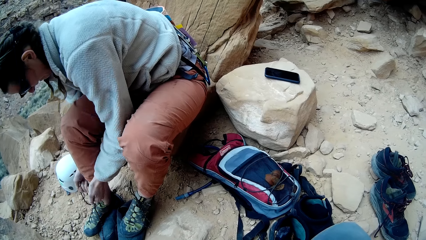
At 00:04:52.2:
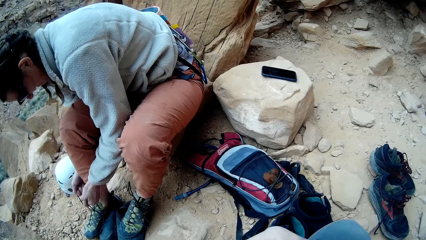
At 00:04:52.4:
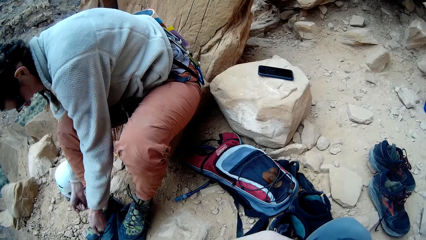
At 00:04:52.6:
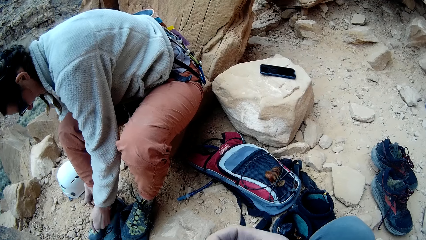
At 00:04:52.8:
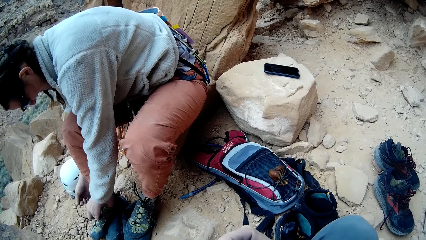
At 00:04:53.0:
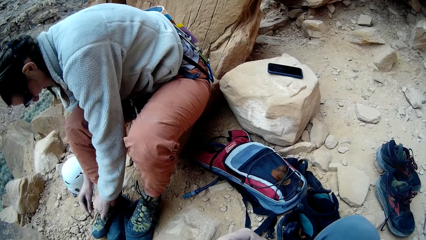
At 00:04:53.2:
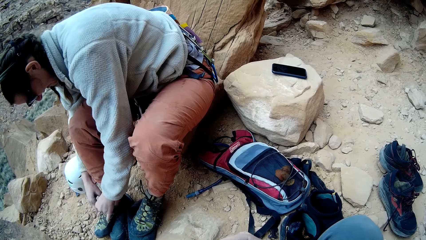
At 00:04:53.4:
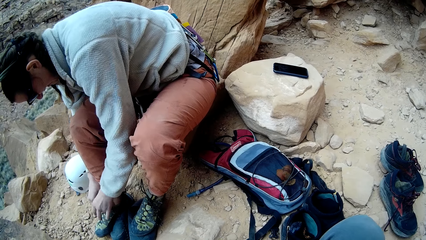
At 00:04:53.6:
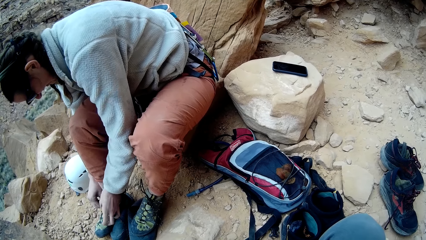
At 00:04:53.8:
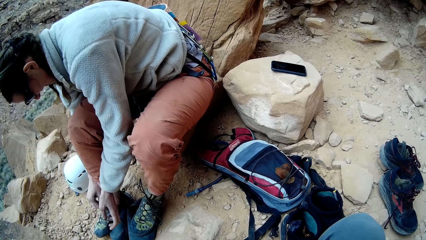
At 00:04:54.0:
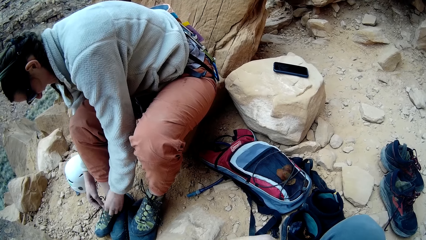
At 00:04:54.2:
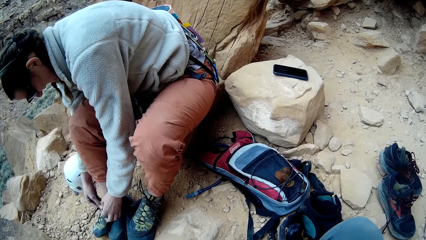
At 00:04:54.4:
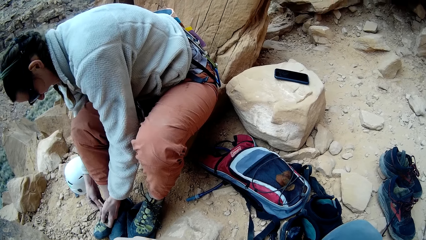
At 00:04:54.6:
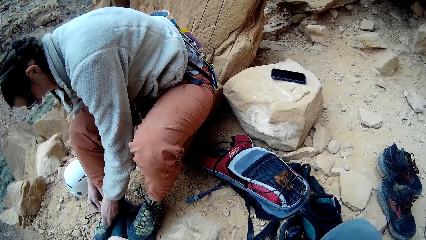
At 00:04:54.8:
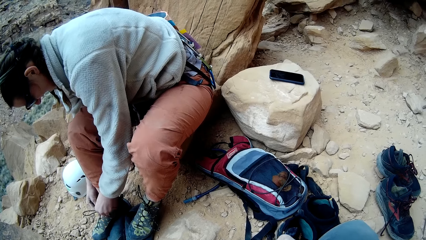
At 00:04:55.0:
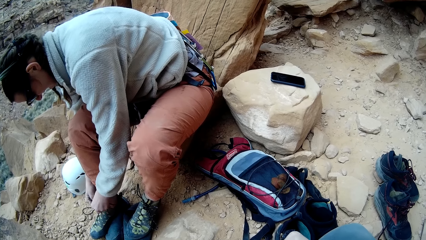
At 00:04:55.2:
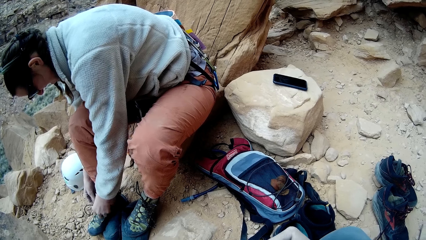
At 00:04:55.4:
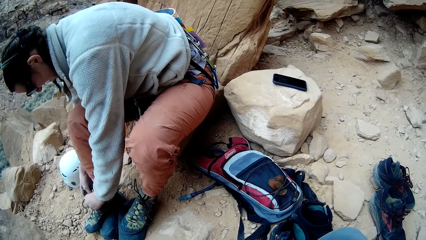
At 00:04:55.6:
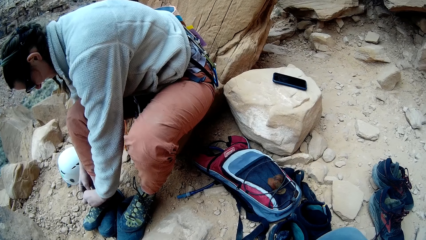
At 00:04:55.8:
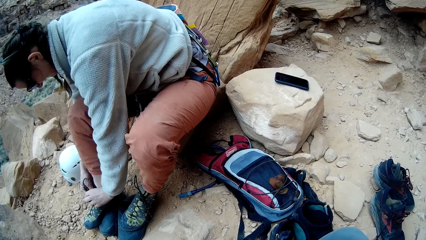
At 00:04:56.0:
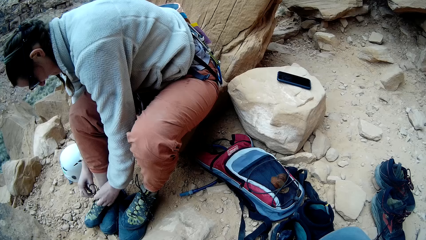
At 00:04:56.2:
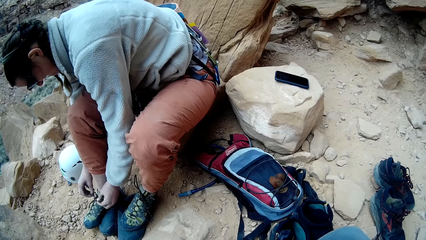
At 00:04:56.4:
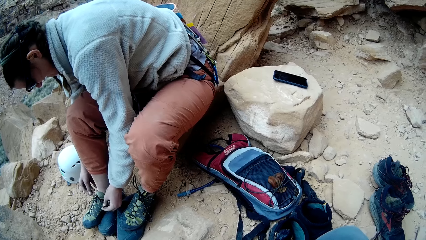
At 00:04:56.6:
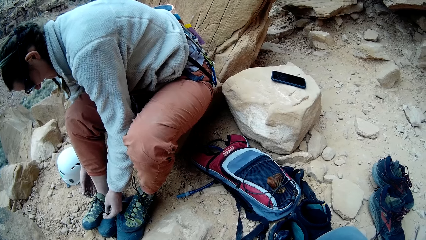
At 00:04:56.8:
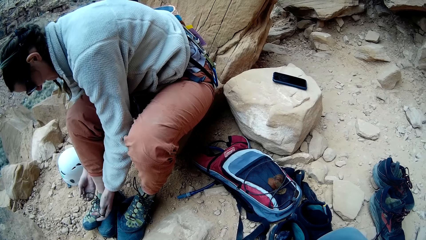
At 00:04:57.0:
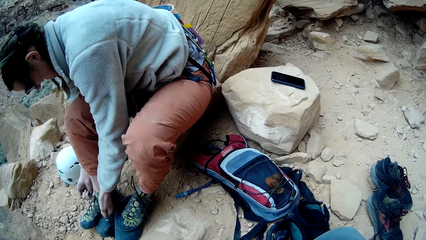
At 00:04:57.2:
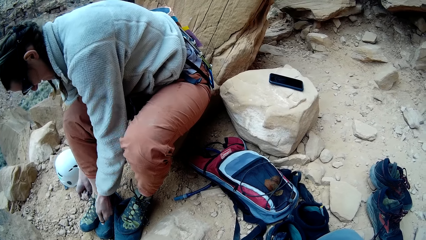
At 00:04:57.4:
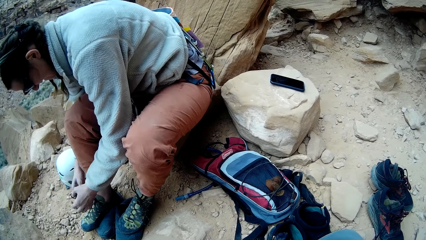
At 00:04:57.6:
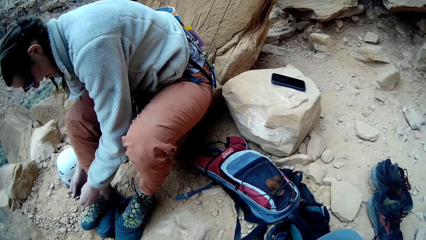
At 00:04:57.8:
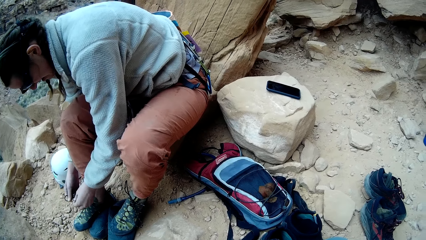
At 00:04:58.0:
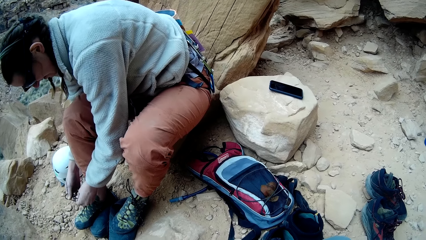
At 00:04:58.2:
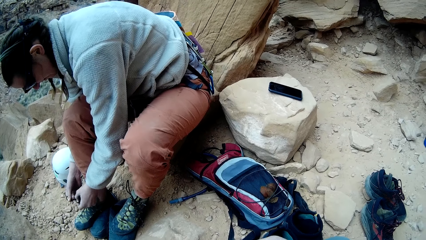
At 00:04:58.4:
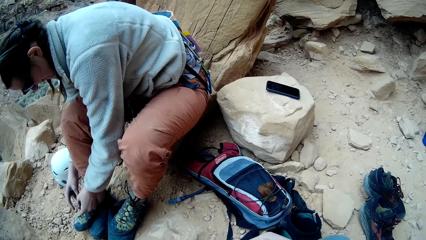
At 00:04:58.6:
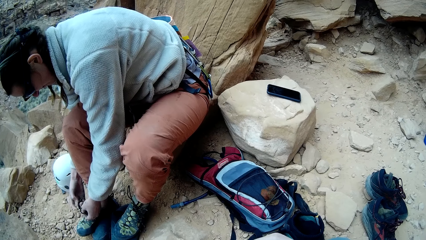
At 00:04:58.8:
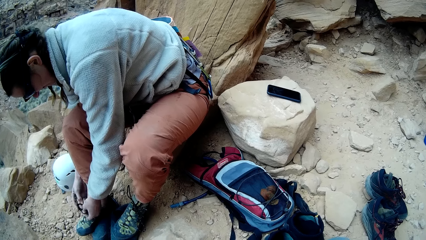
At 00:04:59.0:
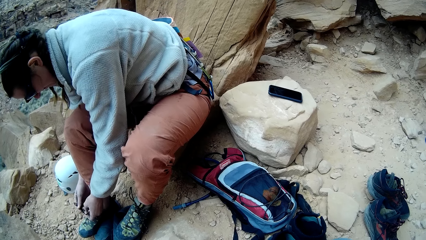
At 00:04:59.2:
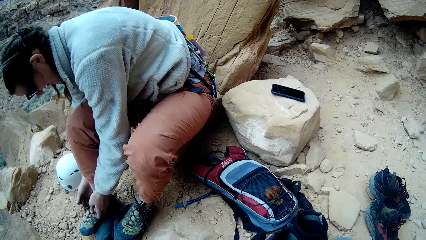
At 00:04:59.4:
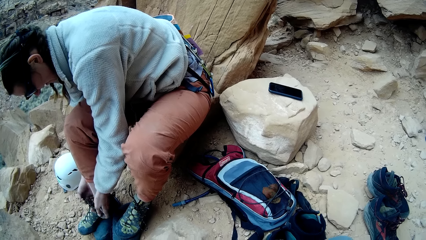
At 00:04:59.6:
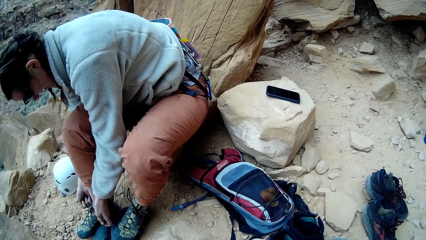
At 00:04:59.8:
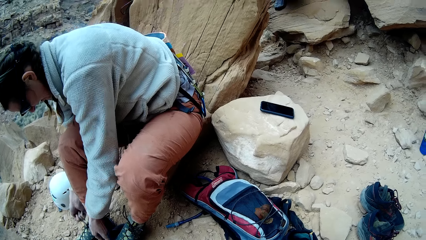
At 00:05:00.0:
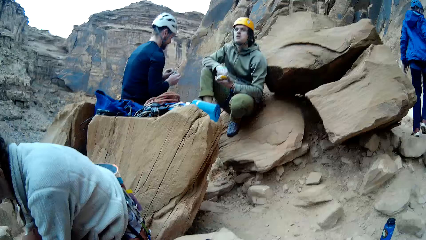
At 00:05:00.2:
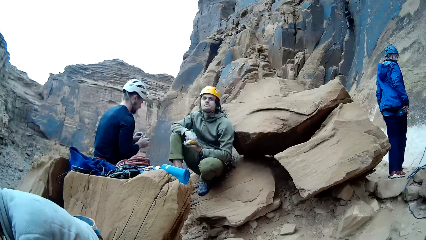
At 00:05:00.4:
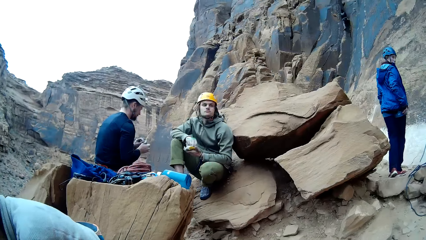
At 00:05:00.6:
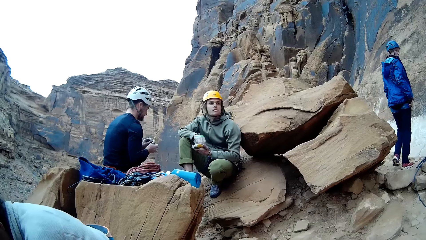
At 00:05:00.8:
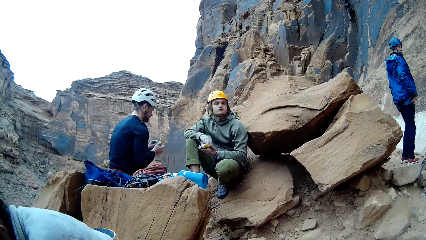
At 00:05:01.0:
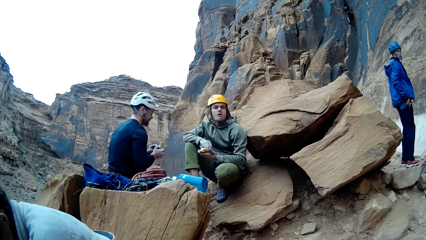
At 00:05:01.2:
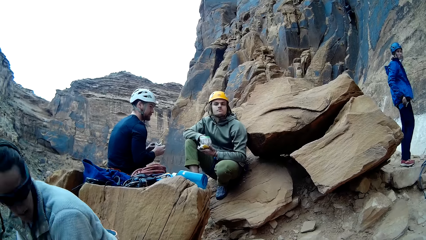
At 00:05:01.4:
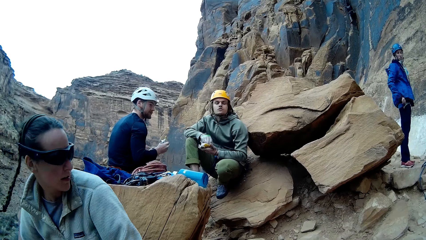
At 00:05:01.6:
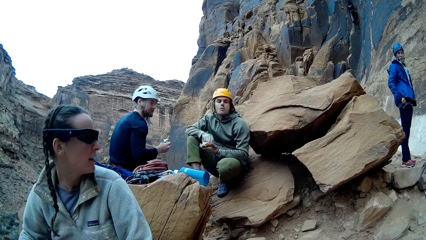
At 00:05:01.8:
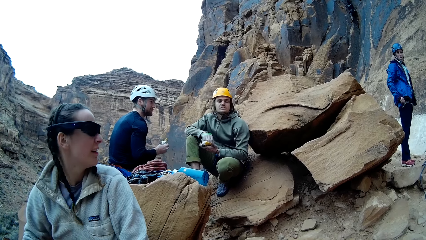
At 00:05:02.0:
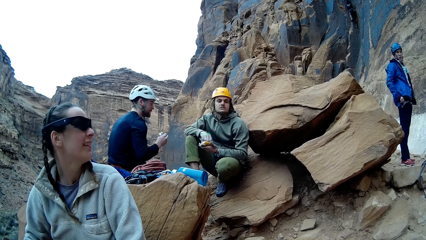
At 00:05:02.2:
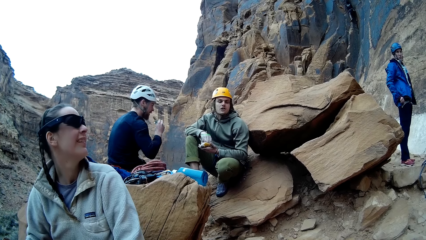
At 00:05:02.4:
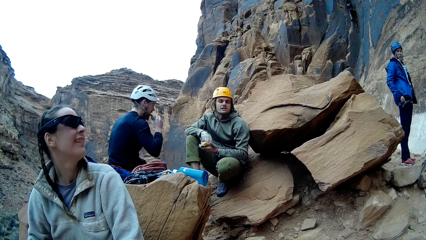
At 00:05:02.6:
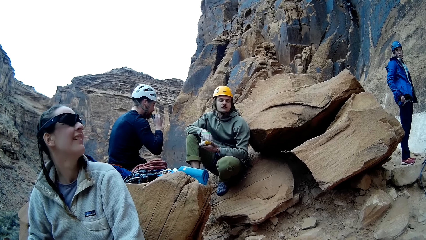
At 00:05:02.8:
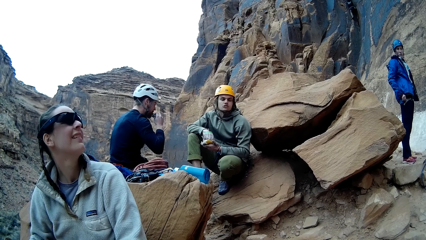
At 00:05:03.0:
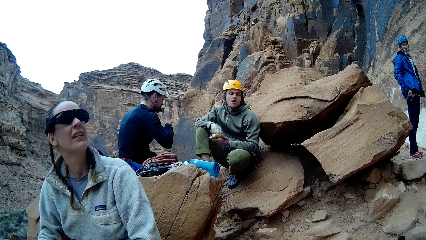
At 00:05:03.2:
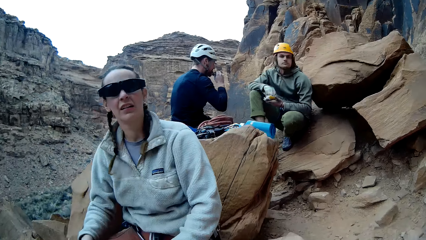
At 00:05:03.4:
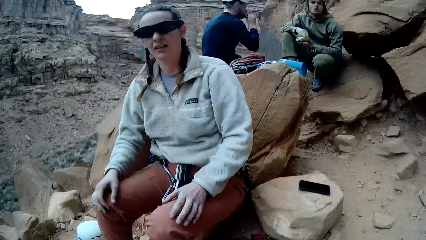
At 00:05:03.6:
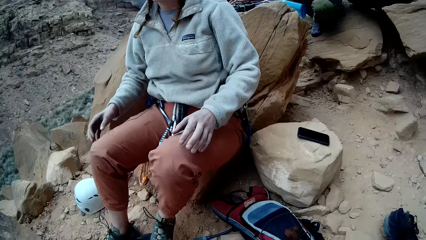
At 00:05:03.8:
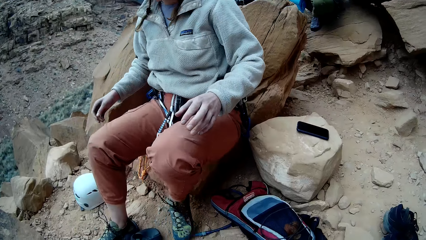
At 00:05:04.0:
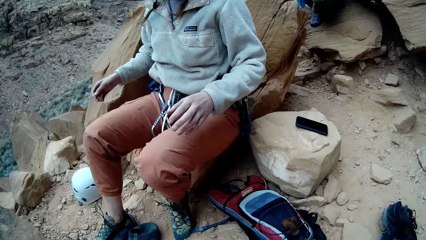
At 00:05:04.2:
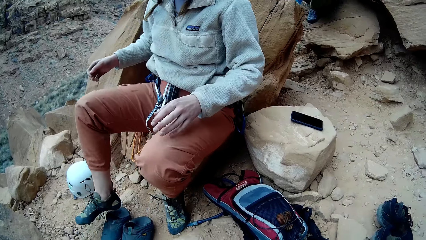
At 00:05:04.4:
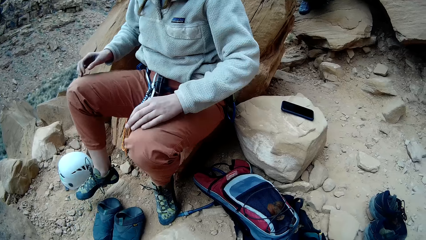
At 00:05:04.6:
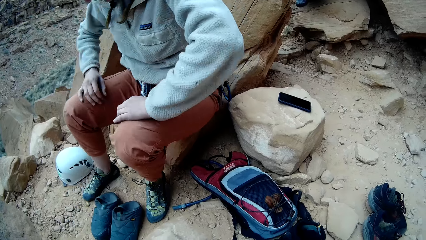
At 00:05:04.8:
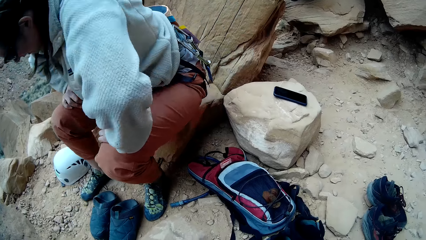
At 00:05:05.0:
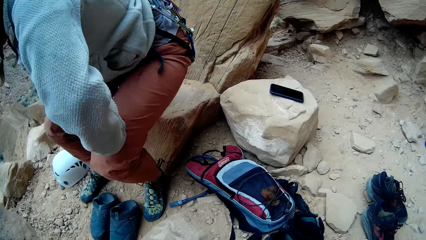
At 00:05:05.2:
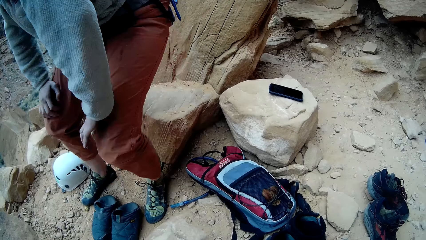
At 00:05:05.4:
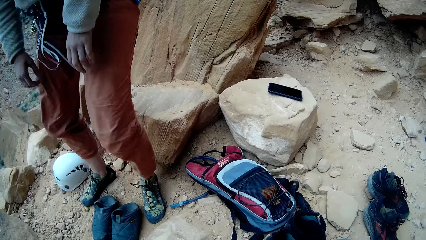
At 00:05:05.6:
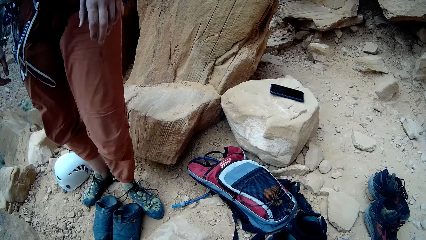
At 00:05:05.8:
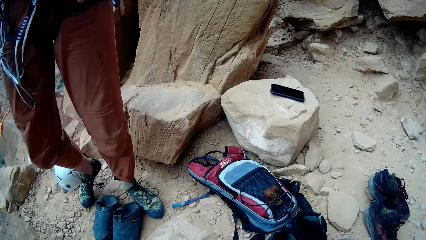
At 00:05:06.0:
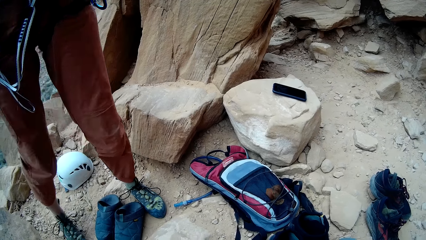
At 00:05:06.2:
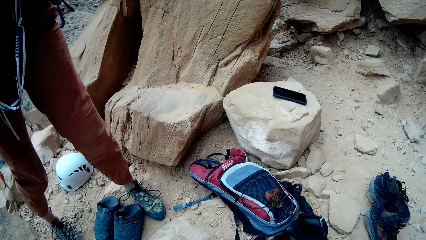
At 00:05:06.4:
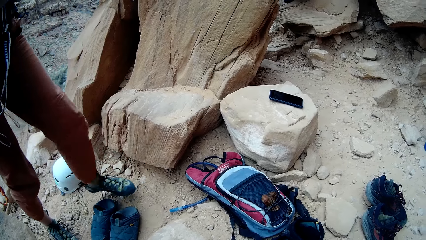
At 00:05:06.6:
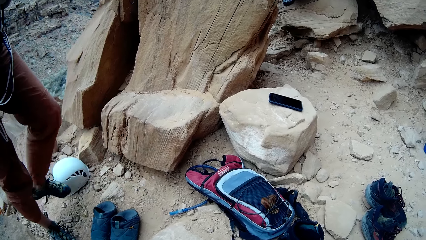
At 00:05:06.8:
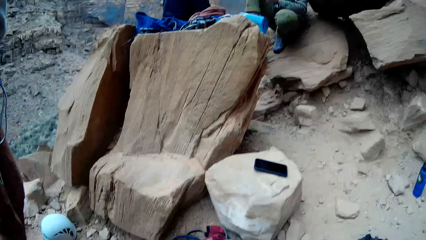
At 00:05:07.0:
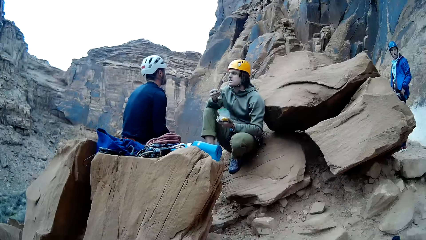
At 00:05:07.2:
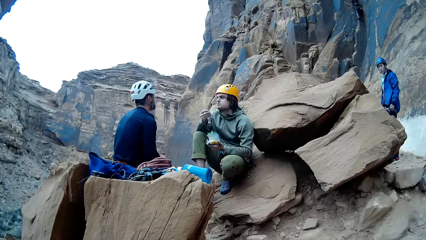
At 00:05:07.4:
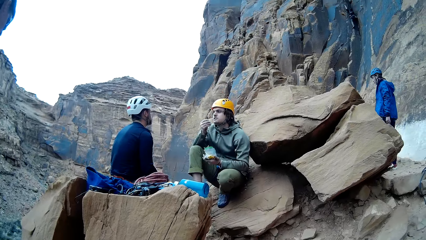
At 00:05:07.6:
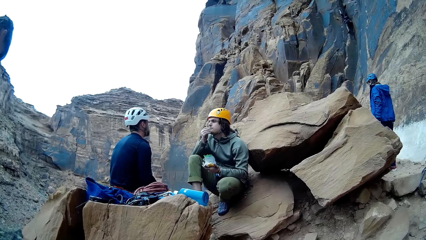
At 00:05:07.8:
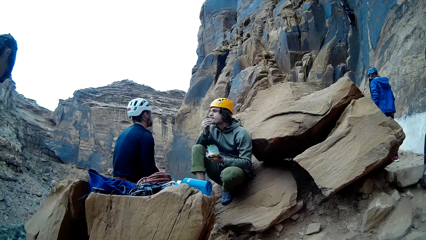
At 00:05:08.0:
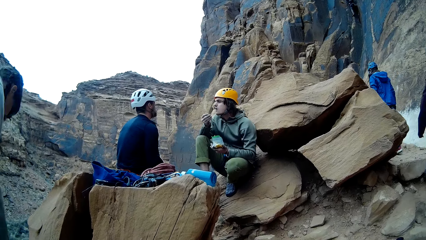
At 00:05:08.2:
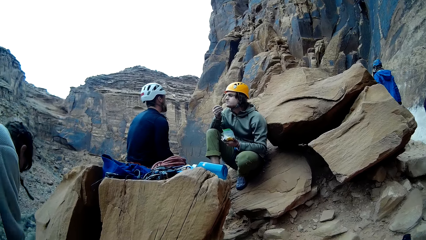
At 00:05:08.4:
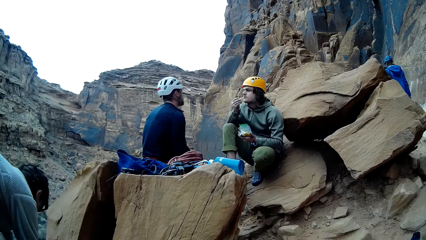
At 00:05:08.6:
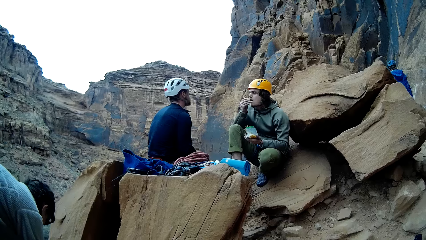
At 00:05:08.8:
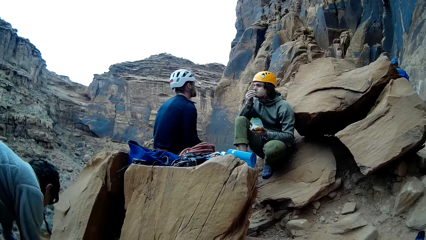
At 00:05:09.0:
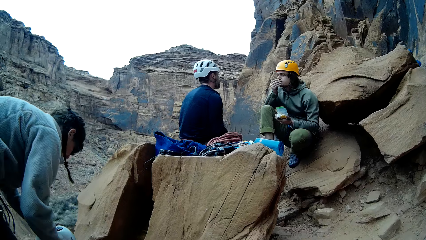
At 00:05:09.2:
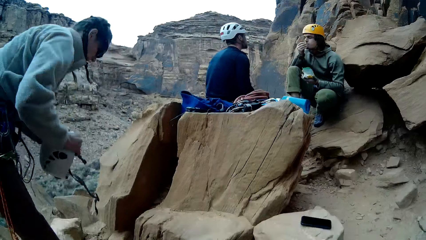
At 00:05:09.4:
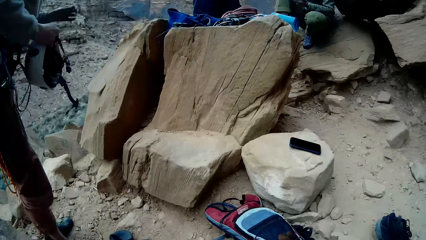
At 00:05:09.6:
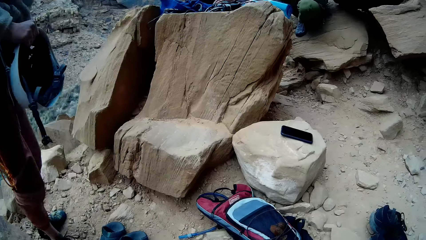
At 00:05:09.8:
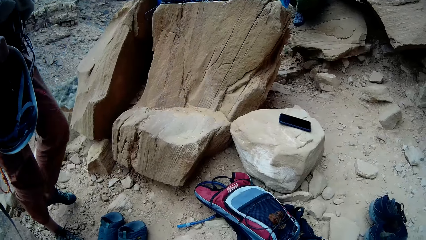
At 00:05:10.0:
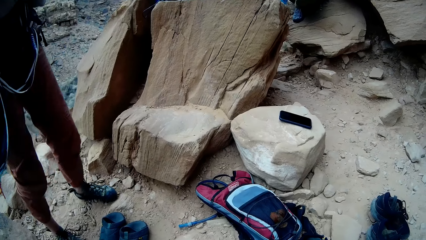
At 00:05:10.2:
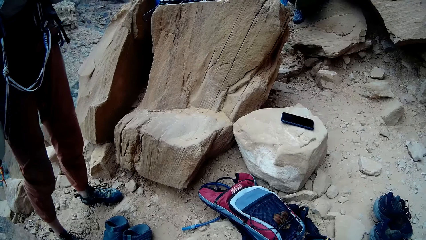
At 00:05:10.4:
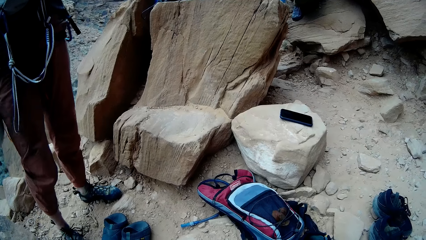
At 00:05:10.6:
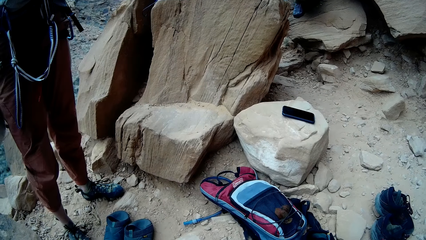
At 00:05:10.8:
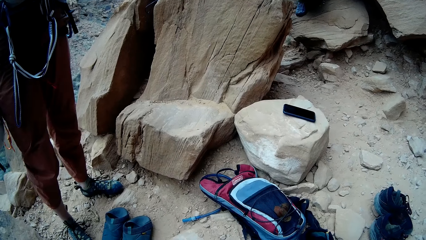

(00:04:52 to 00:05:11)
The camera wearer holds something. A man ties the shoe laces. Another man eats something. A third man looks around the mountain range. A fourth man stands on the rock. The first man looks at something, stands up on the mountain range, walks around the mountain range and looks around the mountain range. The second man eats something. The third man looks around the mountain range. The fourth man walks around the mountain range. The first man picks the helmet on the ground and looks around the mountain range.
